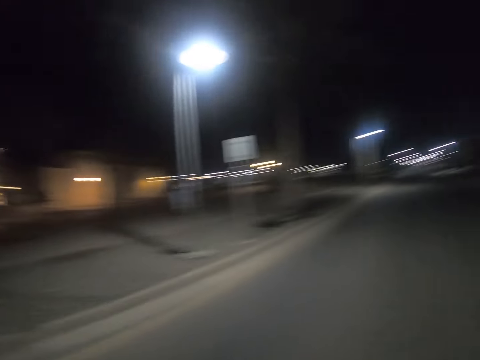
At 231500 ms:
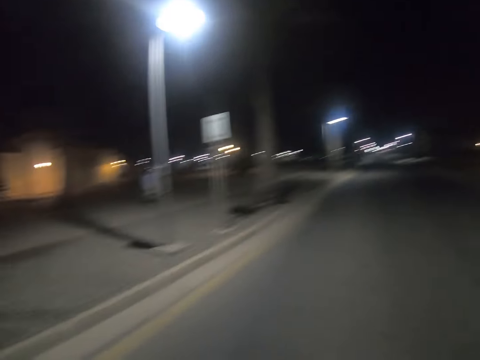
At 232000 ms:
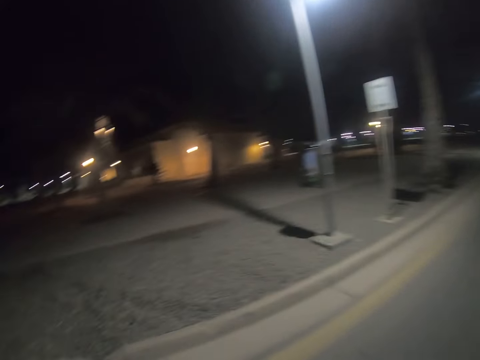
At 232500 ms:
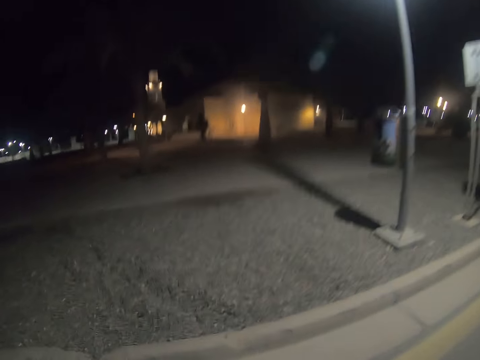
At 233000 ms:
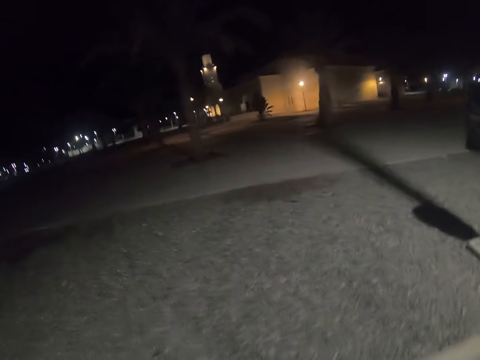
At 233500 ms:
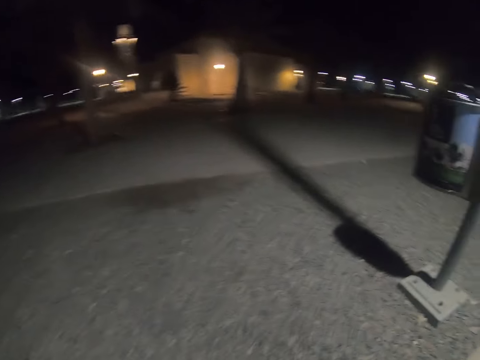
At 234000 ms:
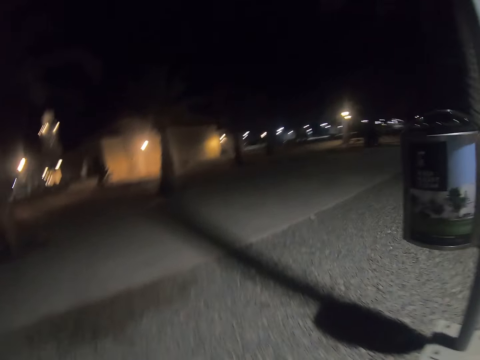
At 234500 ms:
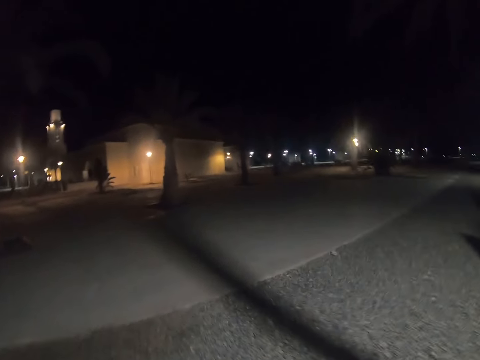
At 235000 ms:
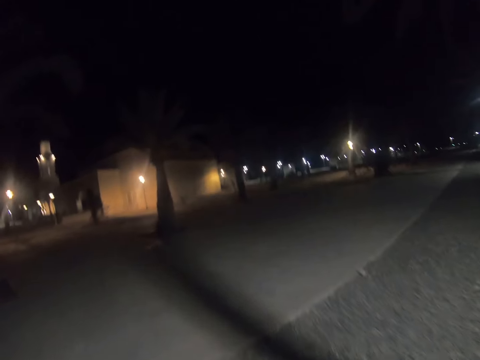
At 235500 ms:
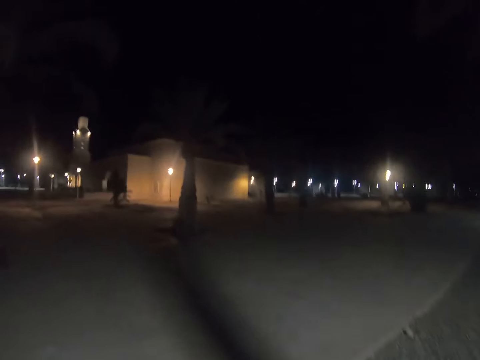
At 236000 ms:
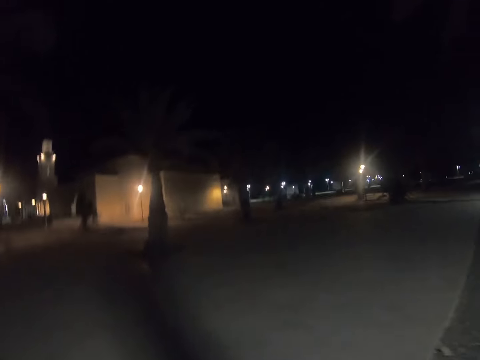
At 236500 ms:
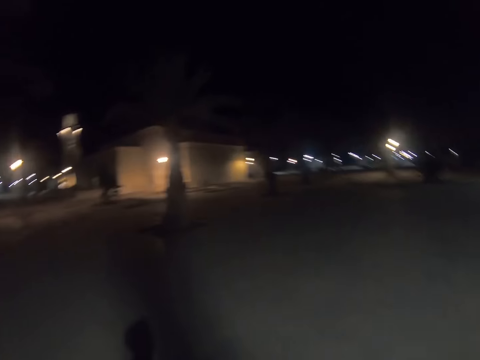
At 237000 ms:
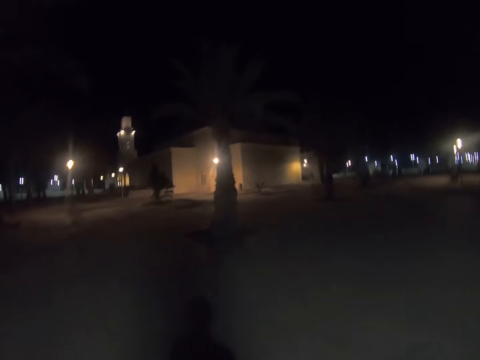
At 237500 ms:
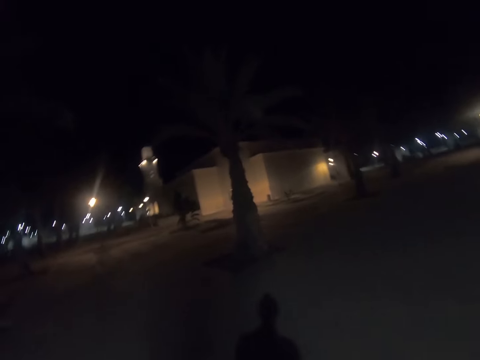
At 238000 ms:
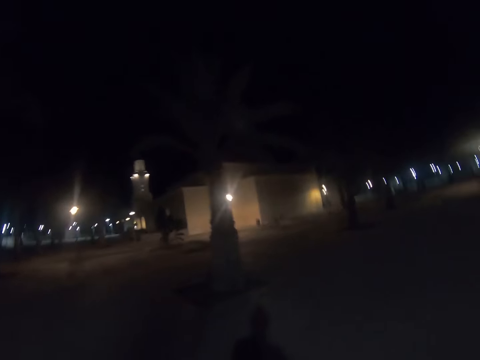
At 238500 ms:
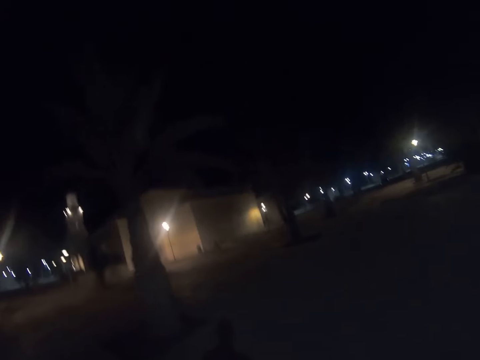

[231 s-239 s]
The camera wearer walks on the street.
